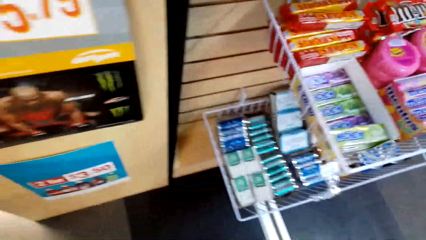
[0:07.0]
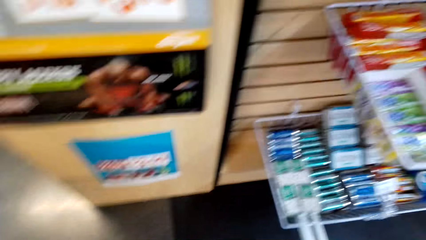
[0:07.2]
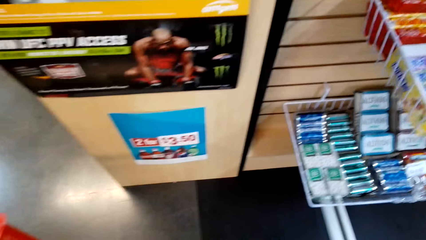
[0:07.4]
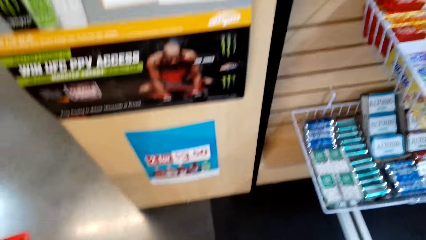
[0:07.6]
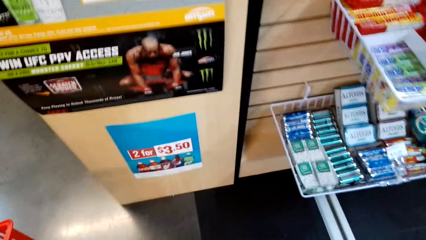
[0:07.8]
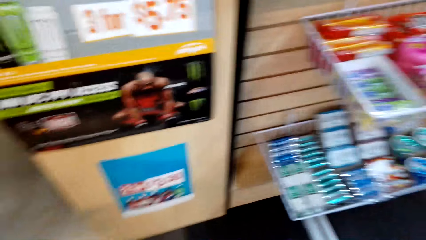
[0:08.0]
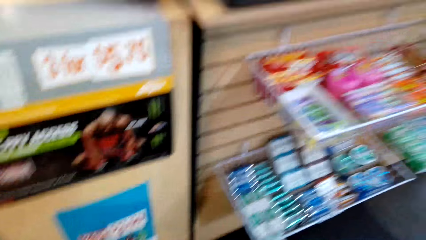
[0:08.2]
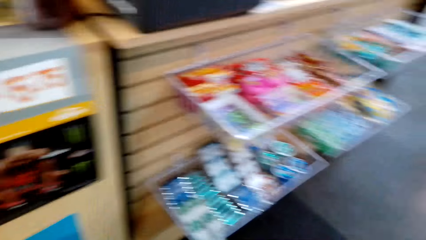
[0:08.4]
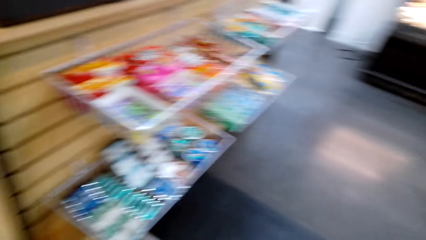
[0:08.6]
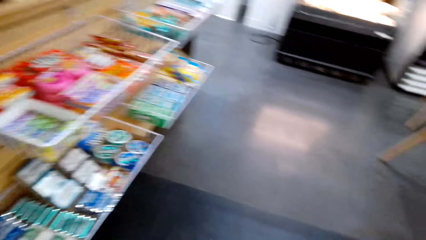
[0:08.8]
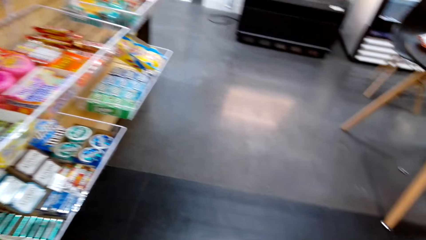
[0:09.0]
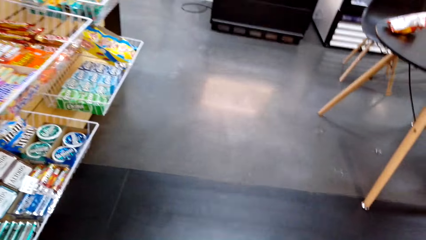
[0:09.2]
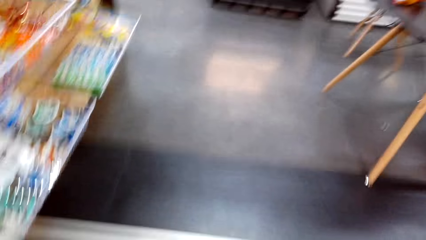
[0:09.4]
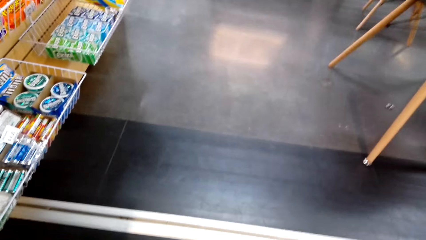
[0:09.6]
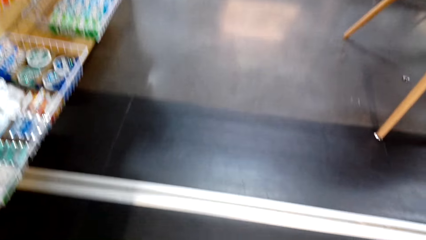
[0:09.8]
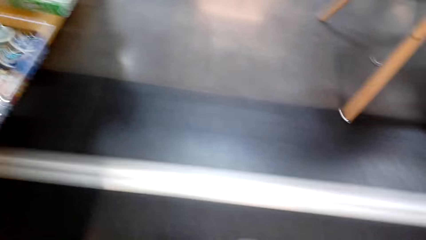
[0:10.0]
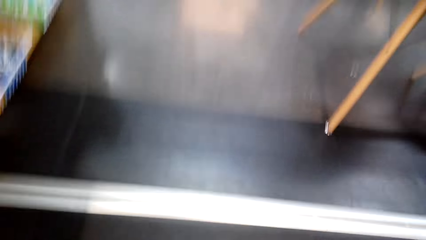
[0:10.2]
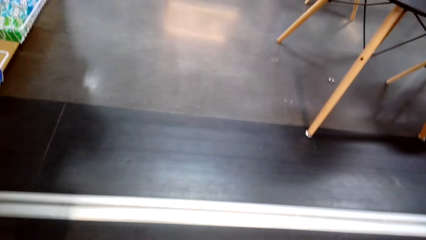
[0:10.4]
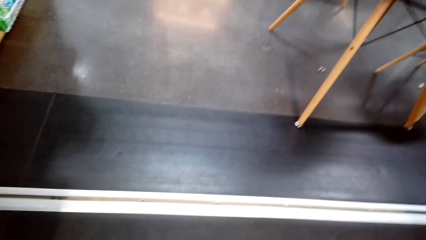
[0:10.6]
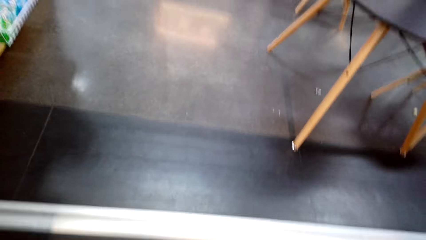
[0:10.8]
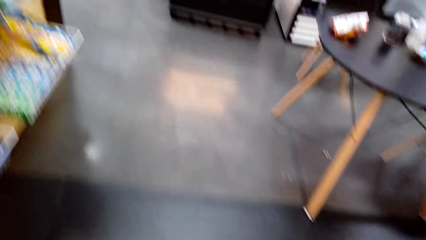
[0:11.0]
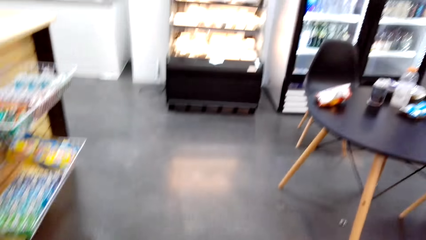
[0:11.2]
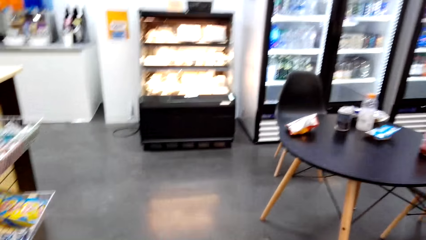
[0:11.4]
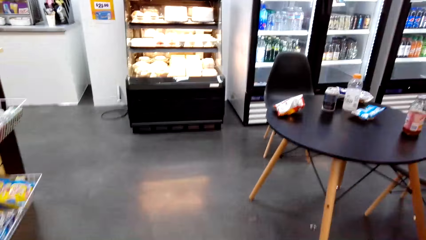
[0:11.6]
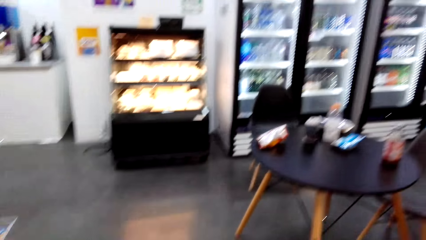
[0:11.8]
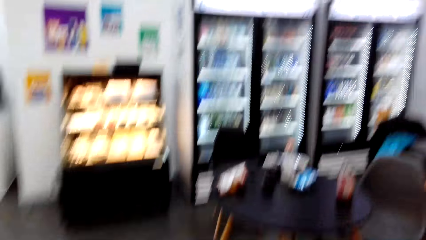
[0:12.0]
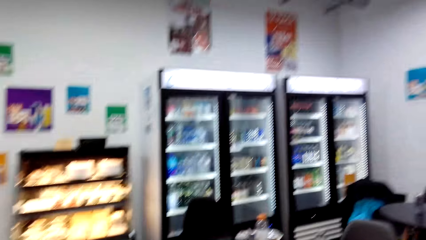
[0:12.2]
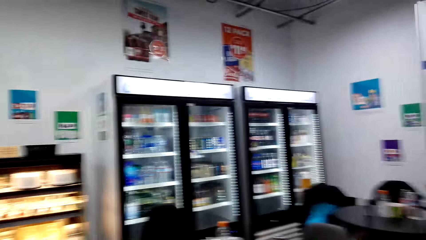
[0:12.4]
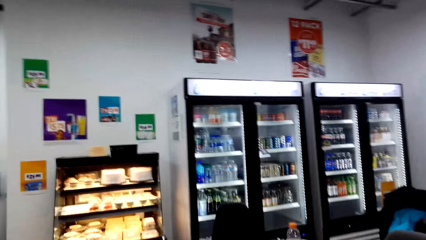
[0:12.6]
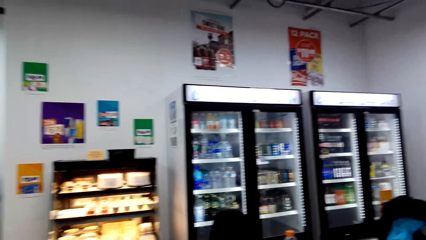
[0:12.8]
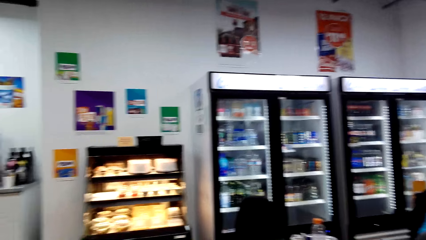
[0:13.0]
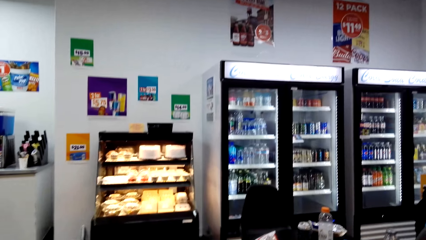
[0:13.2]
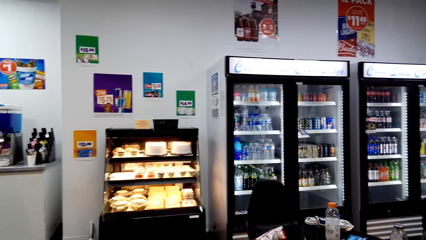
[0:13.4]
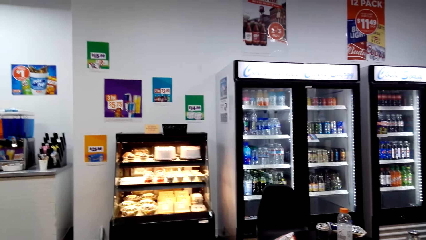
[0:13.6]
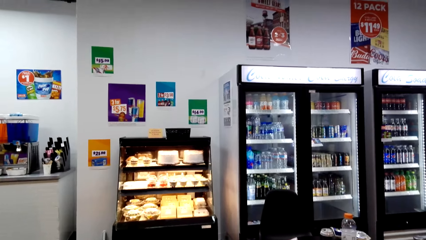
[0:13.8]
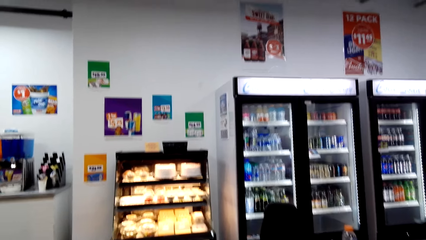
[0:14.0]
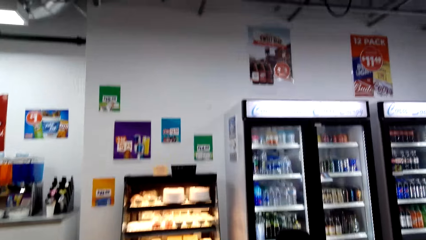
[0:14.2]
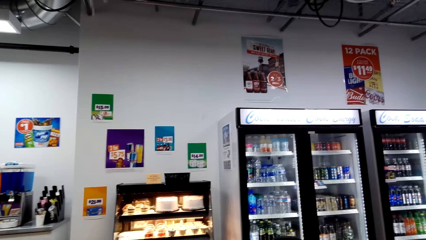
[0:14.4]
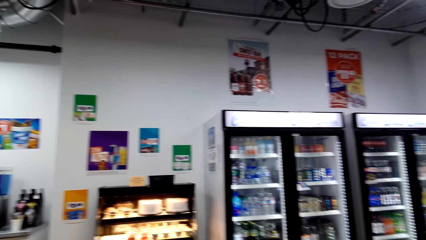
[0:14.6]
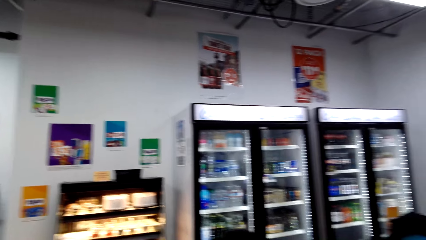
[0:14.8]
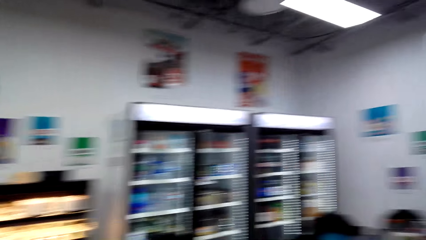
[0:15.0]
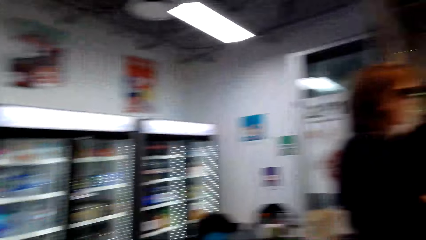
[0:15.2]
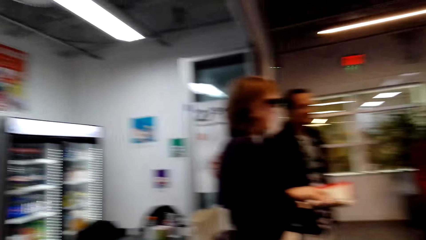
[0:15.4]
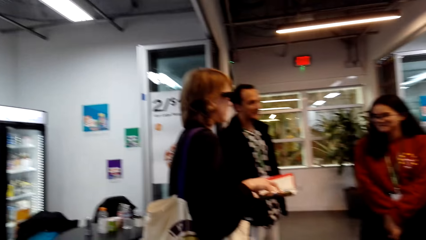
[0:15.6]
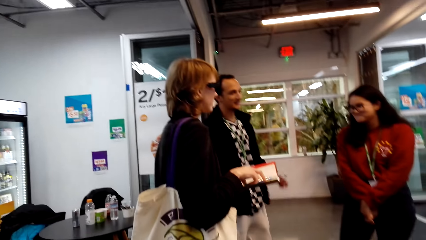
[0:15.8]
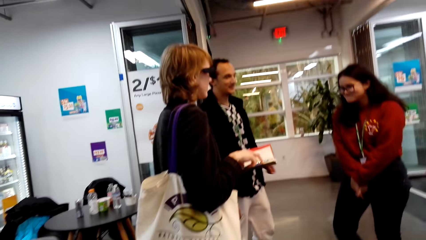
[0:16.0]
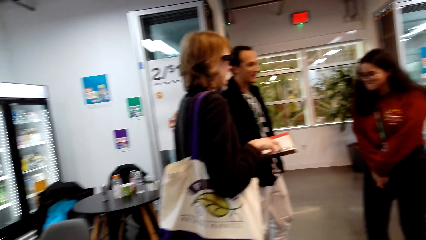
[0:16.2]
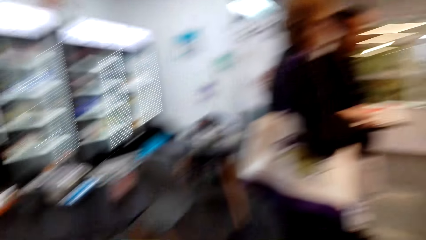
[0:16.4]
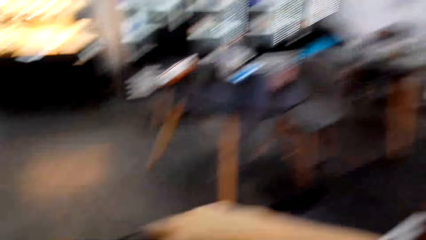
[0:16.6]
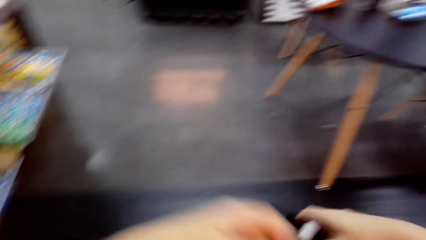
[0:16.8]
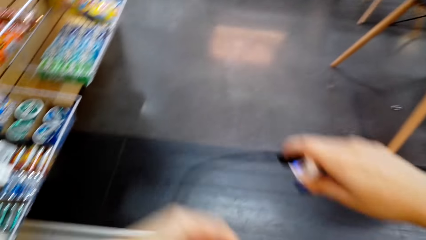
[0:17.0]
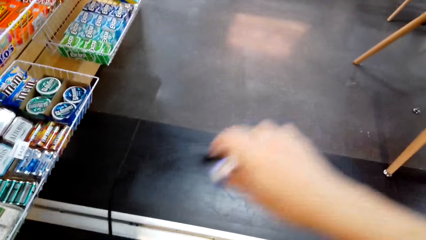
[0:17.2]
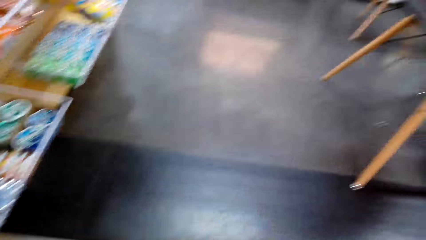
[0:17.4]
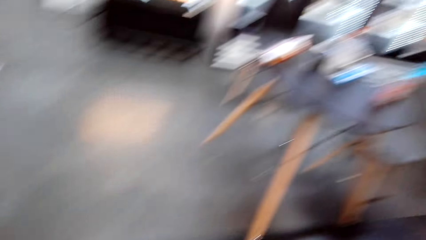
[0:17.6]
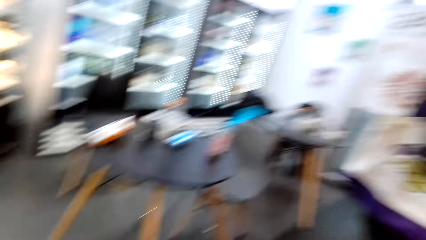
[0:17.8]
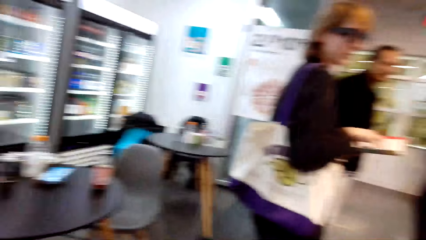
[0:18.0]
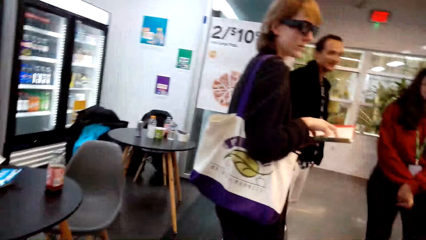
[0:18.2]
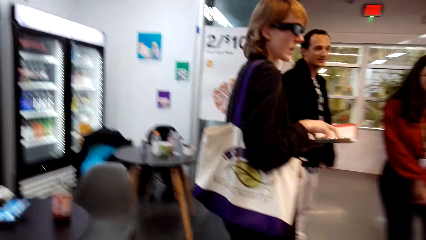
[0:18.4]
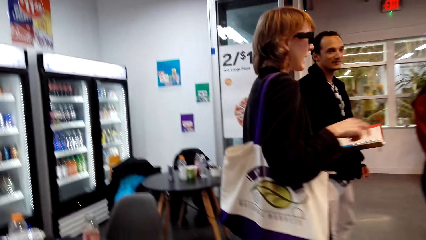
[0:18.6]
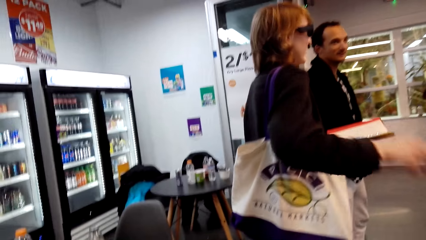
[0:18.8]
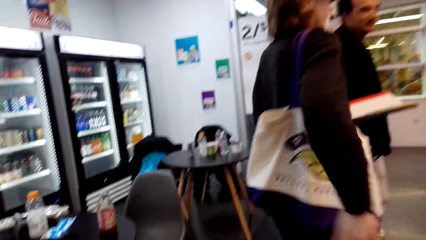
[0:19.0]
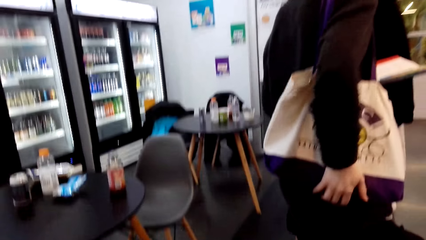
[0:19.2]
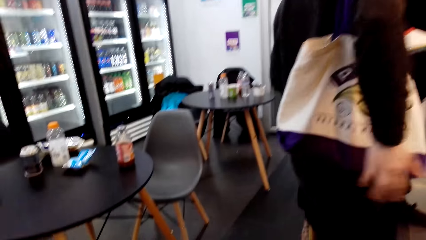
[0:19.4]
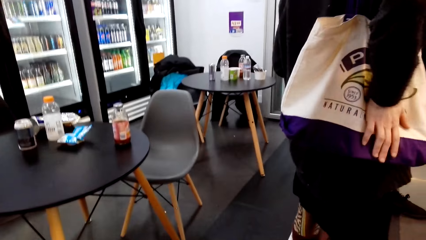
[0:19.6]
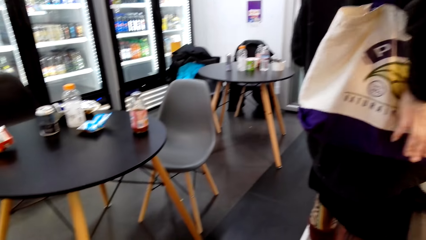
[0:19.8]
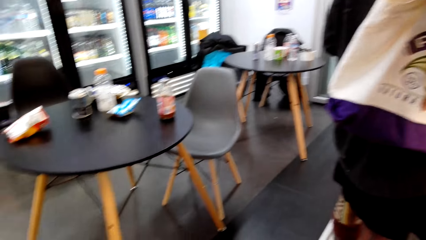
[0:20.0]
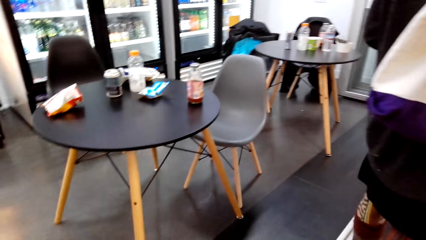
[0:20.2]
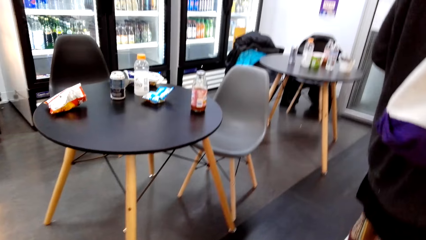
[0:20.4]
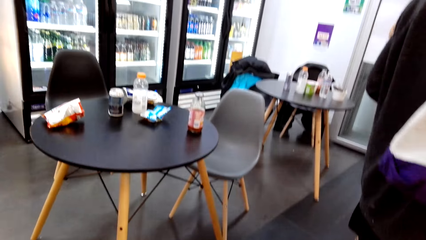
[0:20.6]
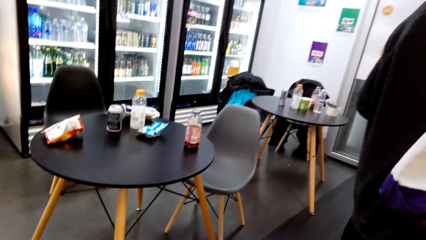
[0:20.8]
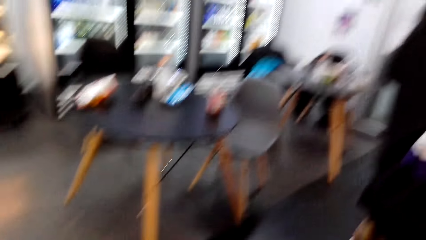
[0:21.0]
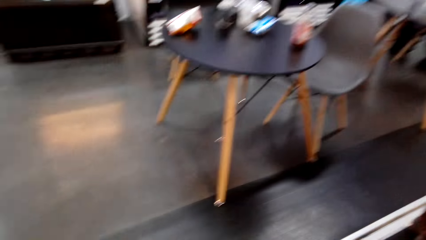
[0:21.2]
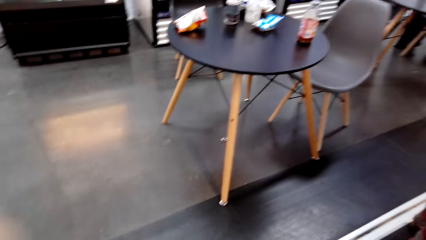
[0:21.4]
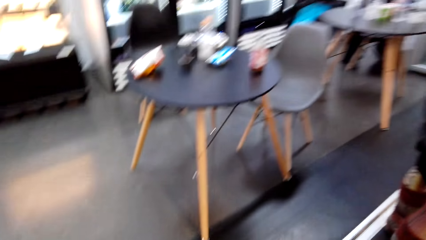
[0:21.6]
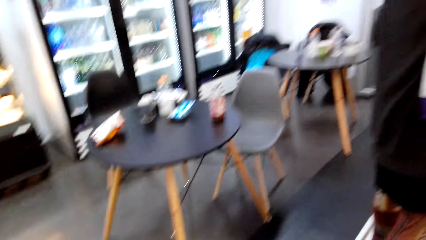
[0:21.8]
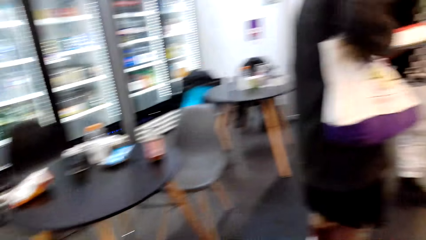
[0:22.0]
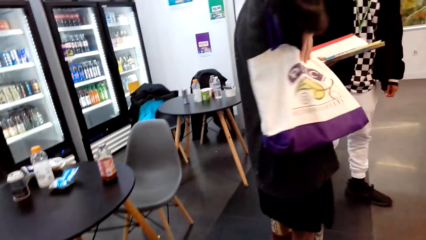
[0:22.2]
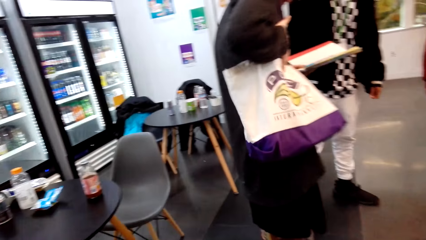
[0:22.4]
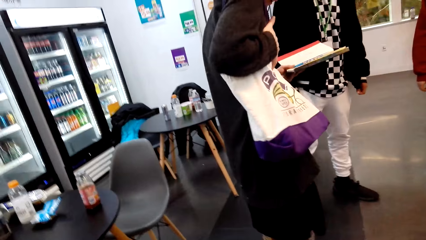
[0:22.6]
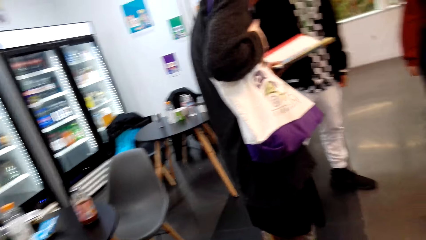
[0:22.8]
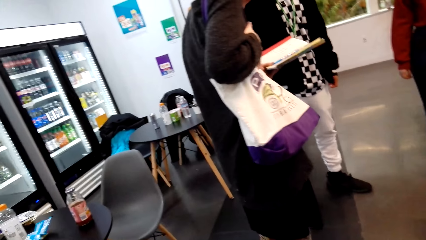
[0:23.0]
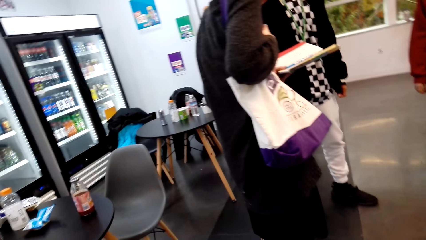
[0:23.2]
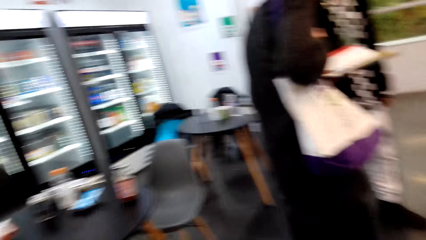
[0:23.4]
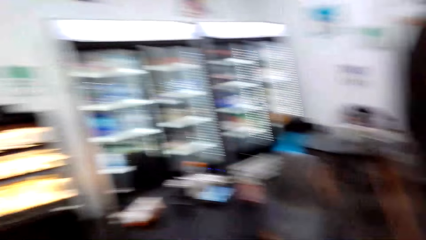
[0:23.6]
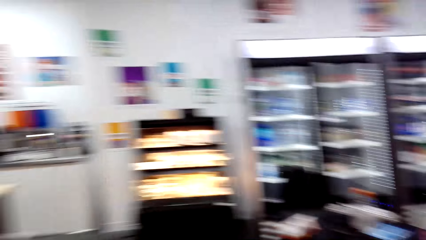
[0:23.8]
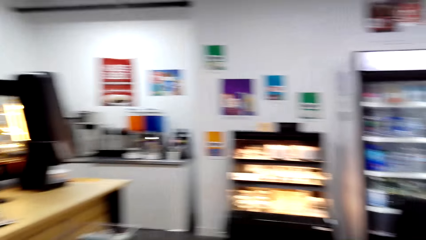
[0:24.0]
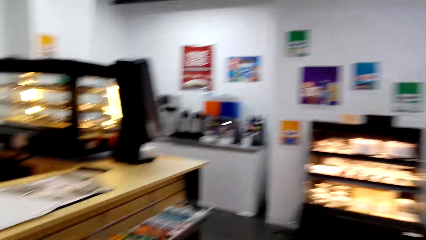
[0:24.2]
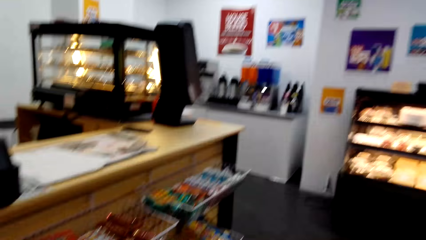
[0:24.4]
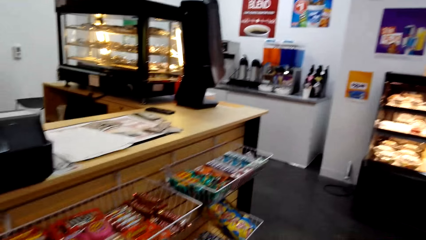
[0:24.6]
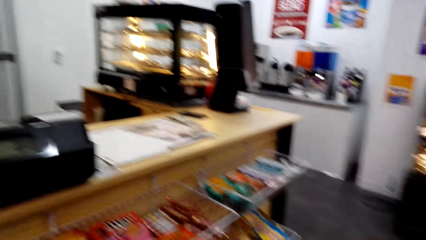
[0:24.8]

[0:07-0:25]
The camera wearer walks around. They look around. They pull a cable. A woman taps a bag. The camera wearer looks around.
